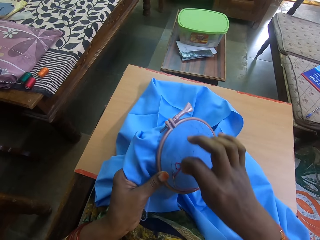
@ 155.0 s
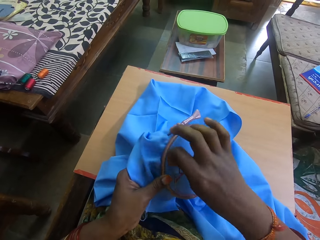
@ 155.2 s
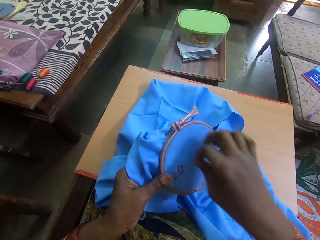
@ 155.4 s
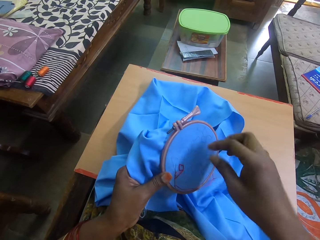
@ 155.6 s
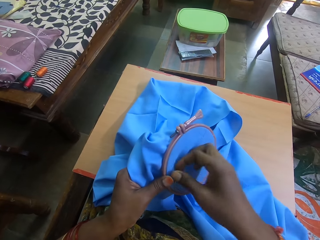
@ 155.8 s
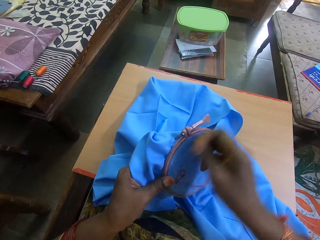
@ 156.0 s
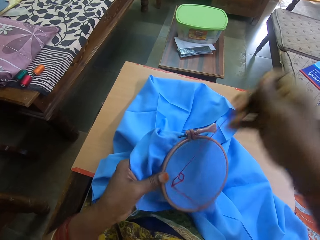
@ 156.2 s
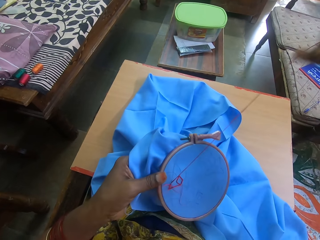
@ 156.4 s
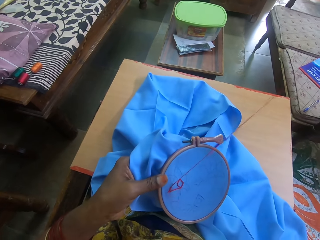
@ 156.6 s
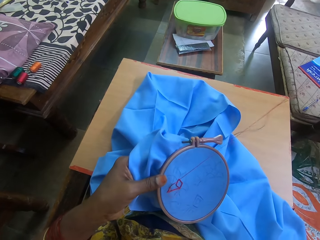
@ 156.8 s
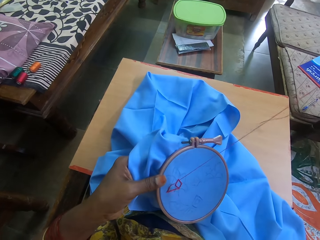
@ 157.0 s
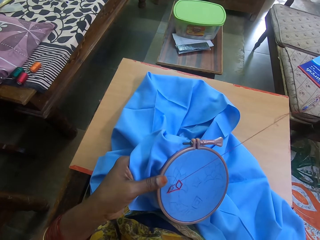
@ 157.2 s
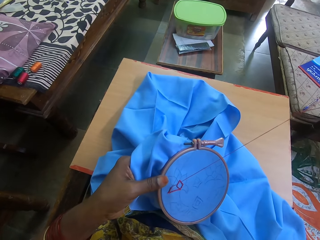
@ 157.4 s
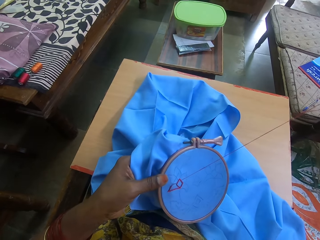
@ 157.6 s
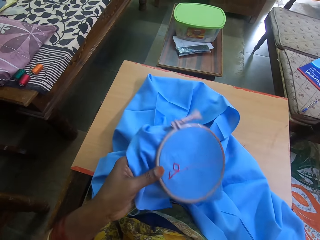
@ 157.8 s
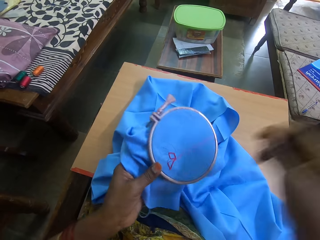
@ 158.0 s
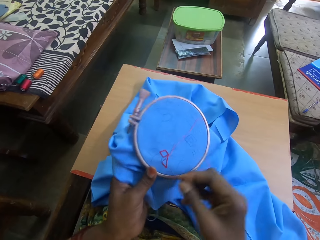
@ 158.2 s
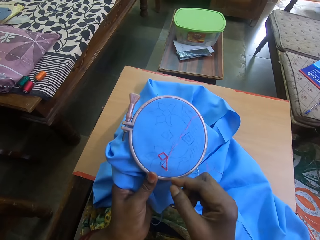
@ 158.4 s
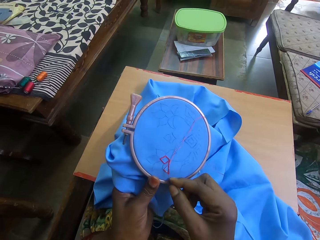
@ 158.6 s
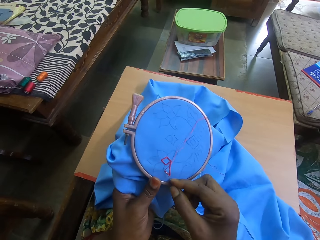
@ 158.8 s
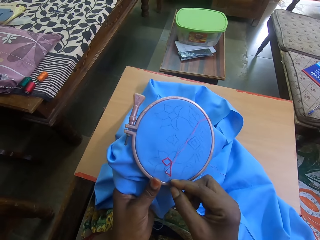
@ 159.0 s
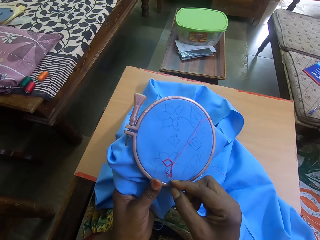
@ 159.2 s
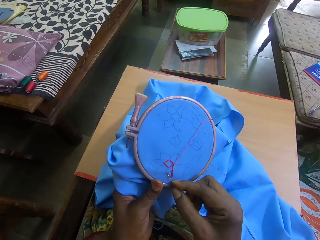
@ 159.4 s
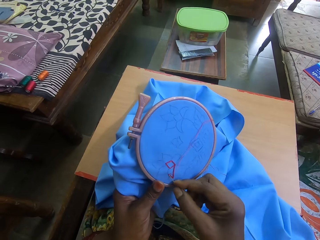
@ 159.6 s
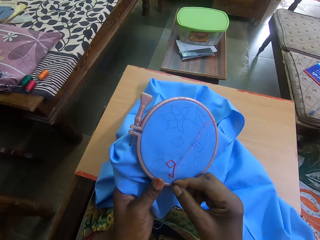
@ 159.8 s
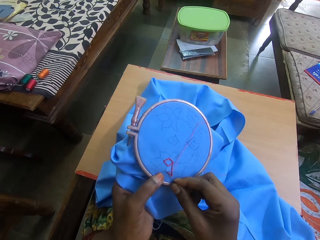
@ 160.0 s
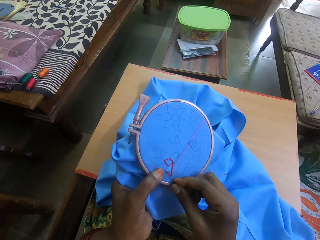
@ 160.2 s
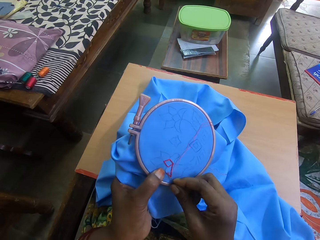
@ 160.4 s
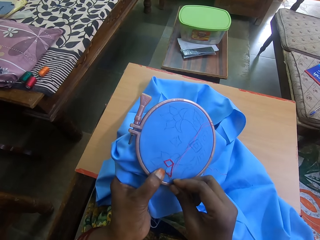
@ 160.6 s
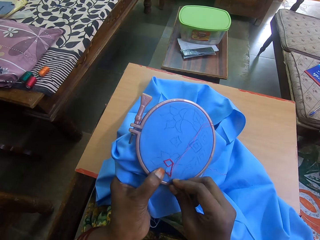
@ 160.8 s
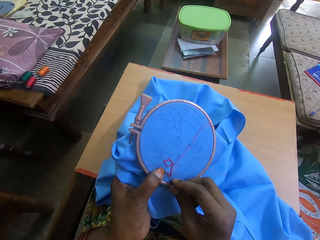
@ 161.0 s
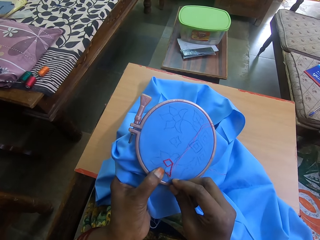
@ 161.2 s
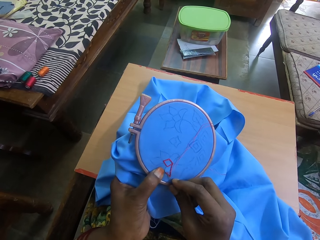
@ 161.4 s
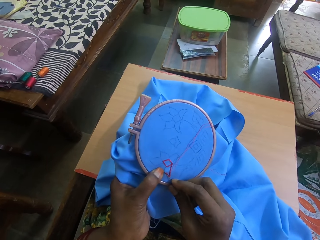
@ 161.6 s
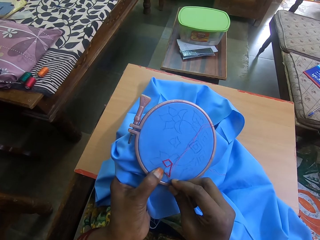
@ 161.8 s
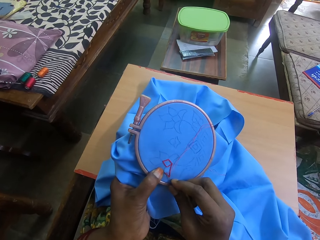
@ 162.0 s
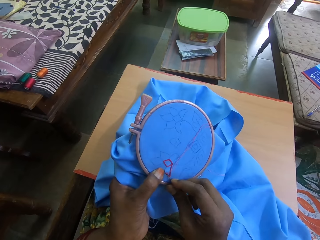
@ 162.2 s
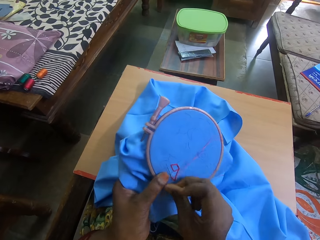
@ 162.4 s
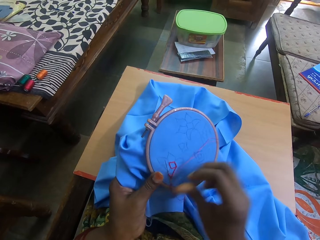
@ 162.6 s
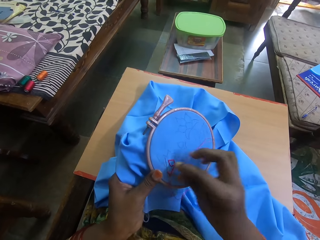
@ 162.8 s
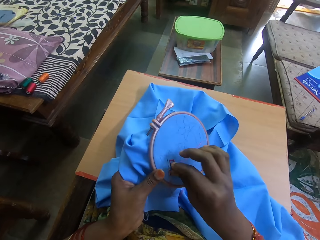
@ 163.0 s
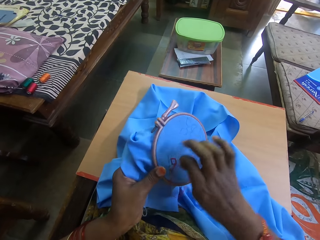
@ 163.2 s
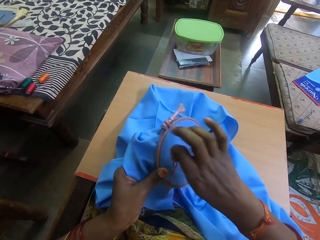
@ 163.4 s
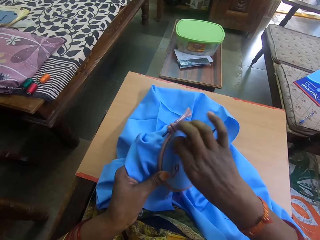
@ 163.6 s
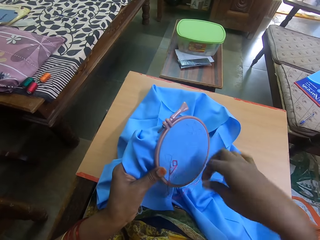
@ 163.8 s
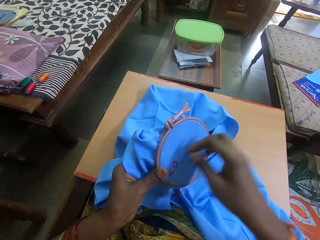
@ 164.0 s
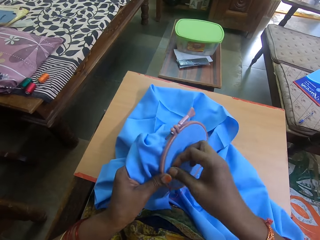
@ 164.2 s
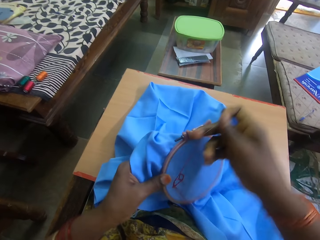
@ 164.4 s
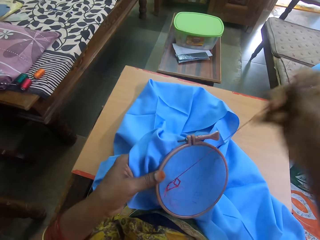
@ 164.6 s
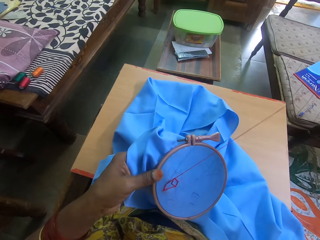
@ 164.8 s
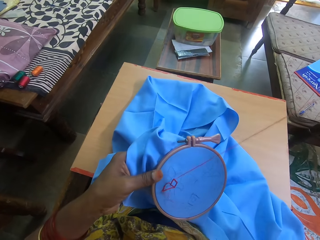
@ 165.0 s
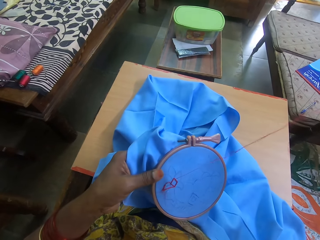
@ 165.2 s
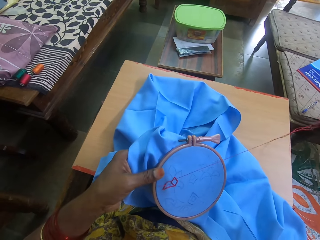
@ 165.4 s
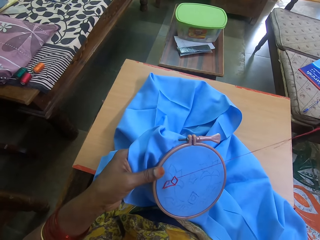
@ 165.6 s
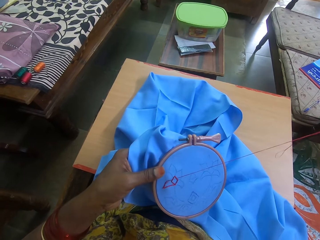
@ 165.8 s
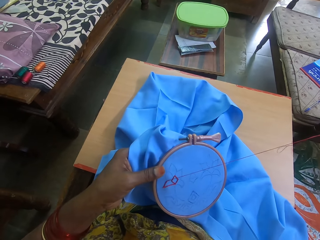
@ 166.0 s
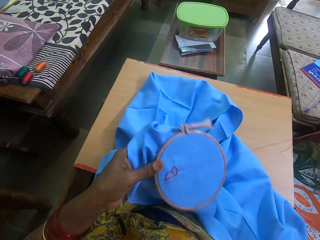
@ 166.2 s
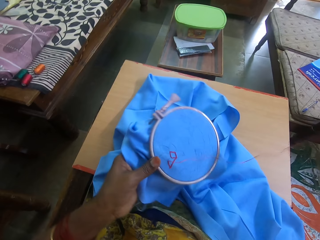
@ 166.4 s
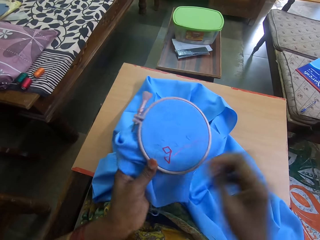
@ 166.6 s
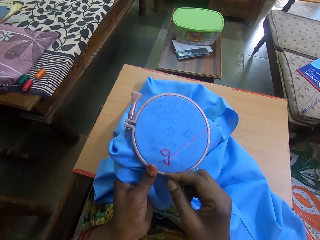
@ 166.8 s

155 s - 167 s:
The camera wearer moves the thread across the needle. They pull a thread. They insert the needle on the piece of cloth. They move the thread across the needle. They pull the thread.

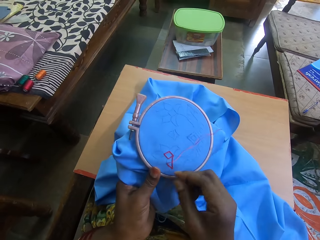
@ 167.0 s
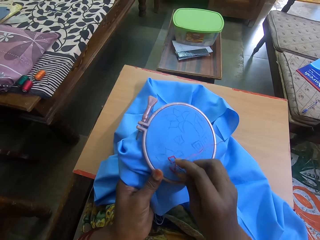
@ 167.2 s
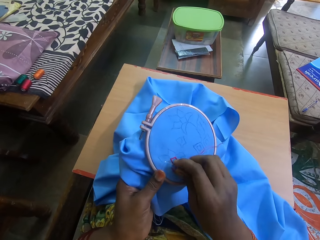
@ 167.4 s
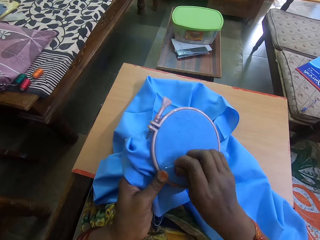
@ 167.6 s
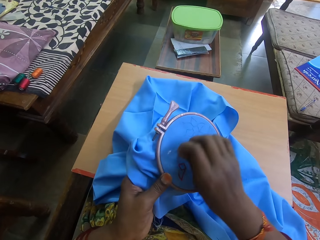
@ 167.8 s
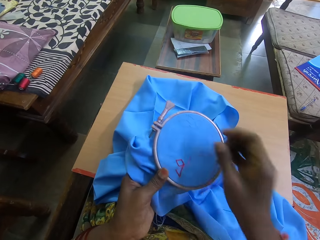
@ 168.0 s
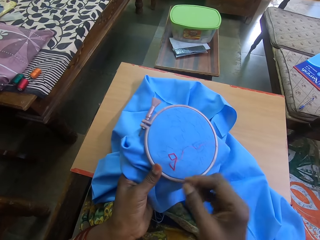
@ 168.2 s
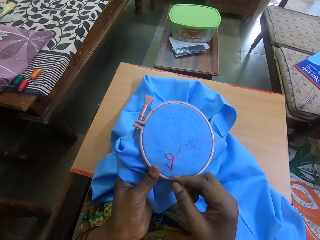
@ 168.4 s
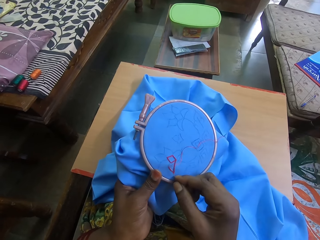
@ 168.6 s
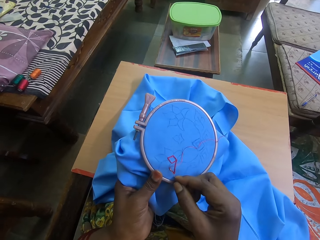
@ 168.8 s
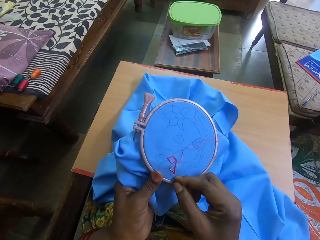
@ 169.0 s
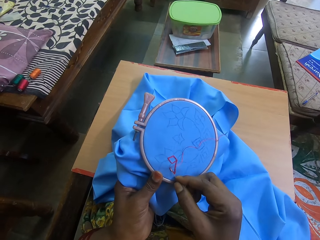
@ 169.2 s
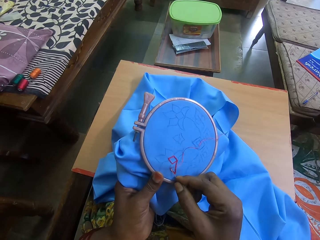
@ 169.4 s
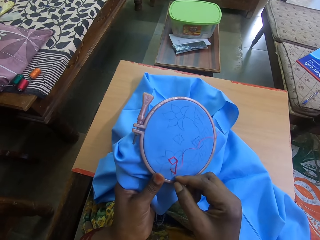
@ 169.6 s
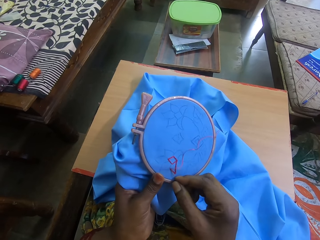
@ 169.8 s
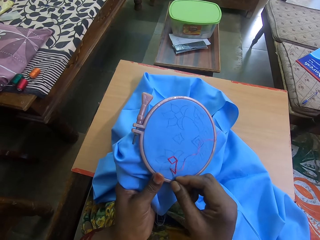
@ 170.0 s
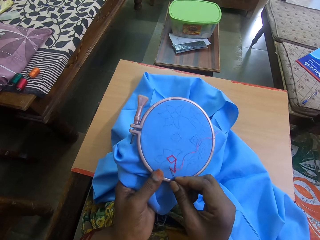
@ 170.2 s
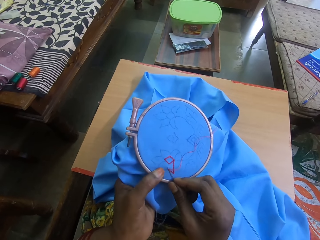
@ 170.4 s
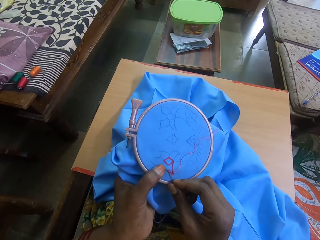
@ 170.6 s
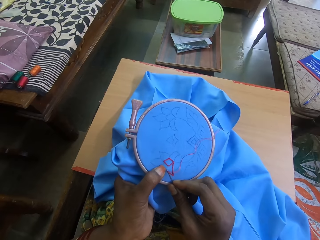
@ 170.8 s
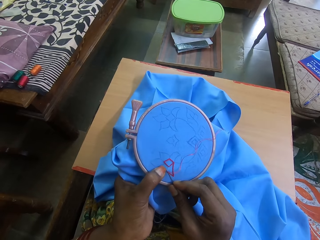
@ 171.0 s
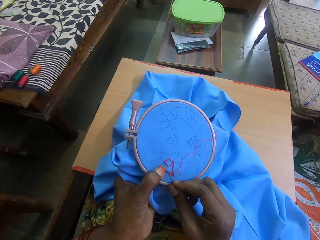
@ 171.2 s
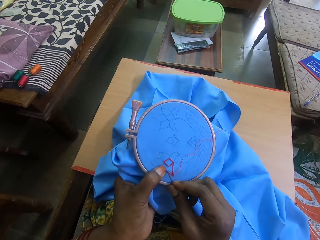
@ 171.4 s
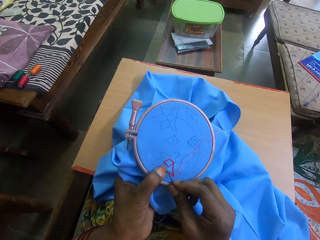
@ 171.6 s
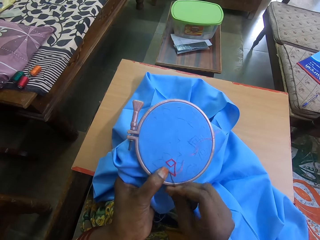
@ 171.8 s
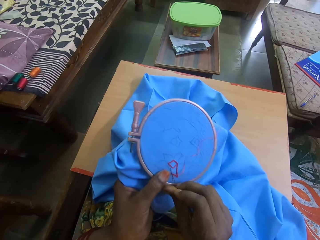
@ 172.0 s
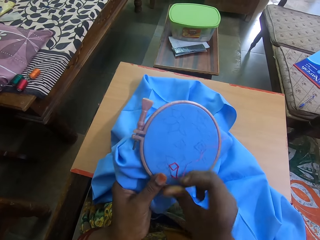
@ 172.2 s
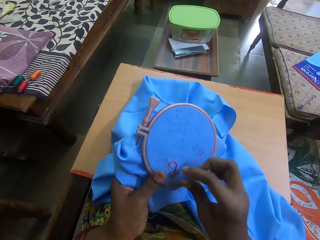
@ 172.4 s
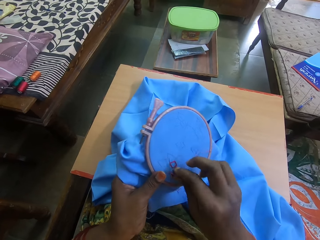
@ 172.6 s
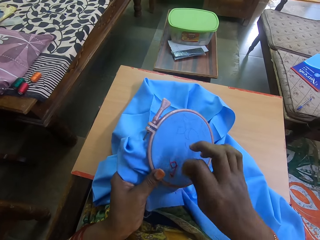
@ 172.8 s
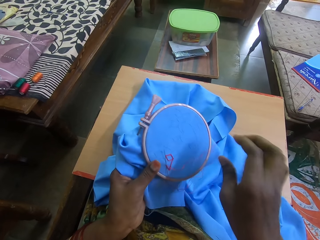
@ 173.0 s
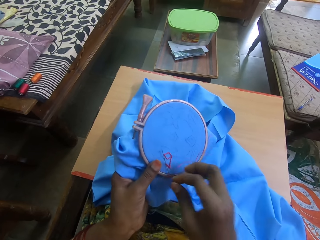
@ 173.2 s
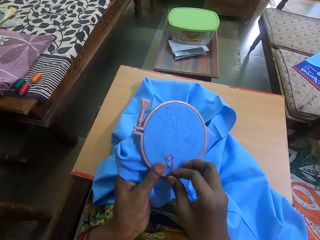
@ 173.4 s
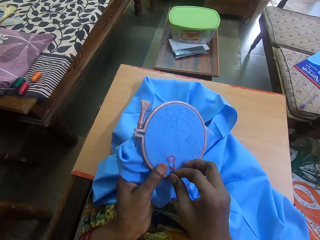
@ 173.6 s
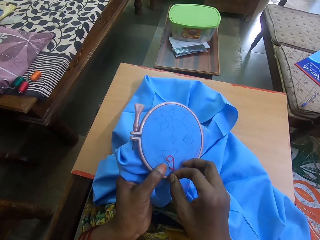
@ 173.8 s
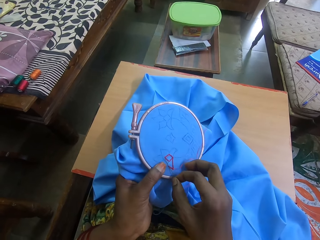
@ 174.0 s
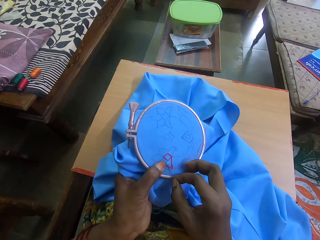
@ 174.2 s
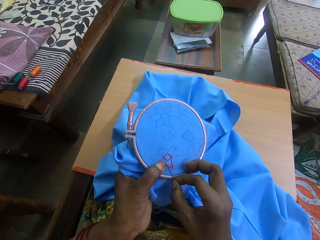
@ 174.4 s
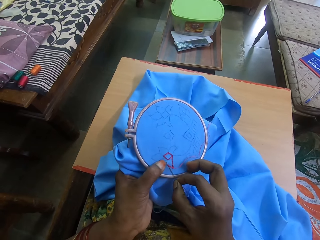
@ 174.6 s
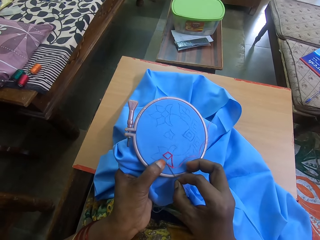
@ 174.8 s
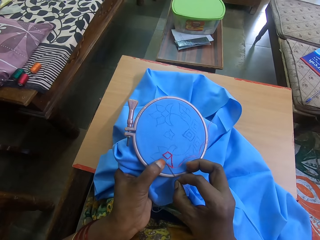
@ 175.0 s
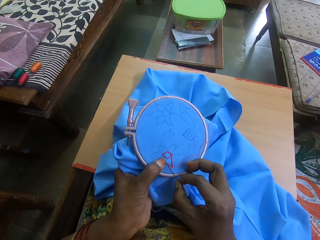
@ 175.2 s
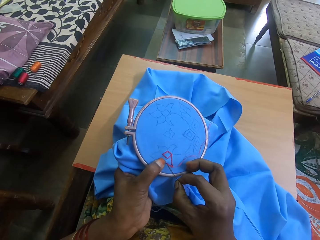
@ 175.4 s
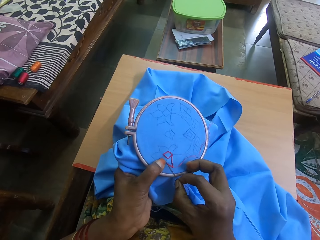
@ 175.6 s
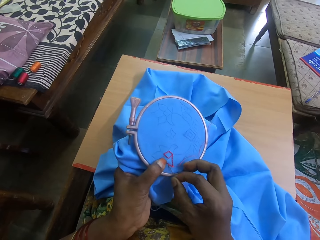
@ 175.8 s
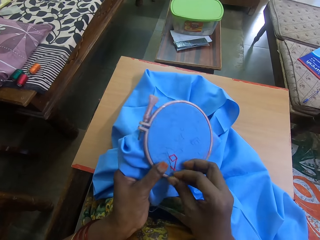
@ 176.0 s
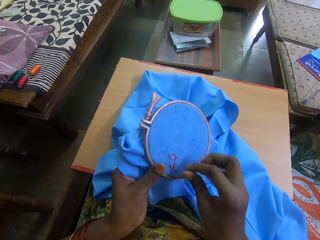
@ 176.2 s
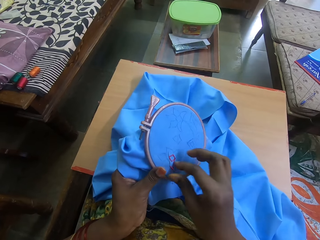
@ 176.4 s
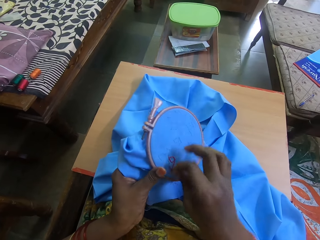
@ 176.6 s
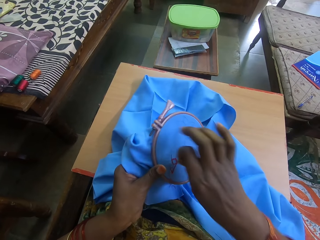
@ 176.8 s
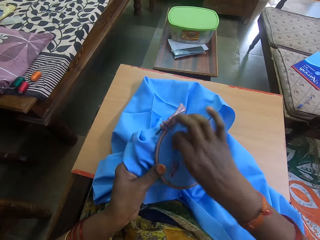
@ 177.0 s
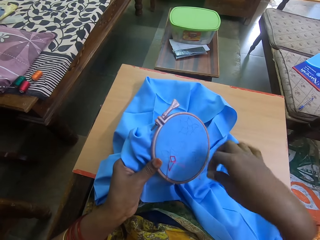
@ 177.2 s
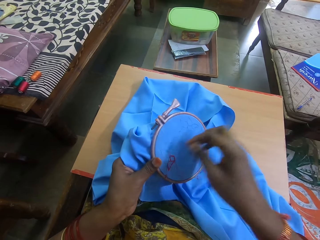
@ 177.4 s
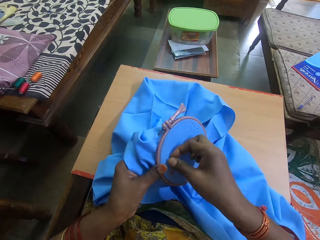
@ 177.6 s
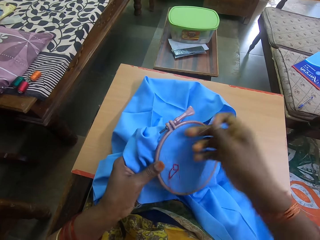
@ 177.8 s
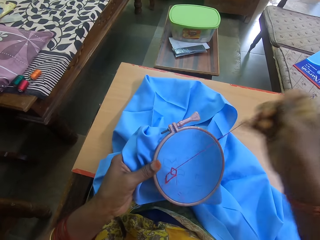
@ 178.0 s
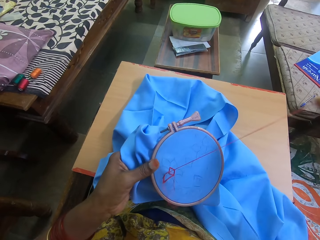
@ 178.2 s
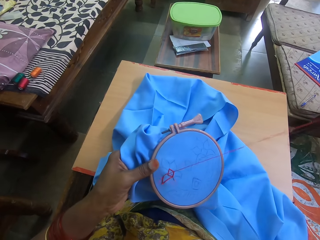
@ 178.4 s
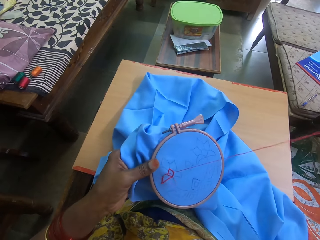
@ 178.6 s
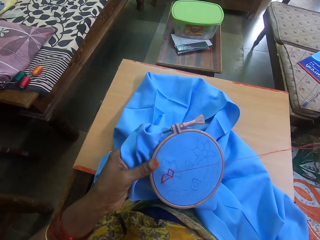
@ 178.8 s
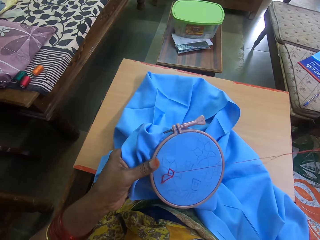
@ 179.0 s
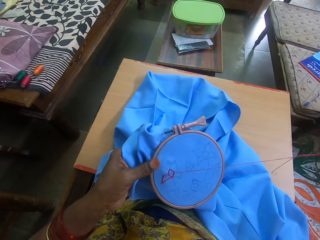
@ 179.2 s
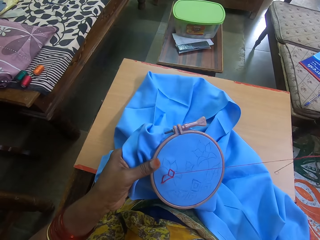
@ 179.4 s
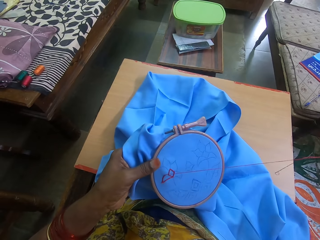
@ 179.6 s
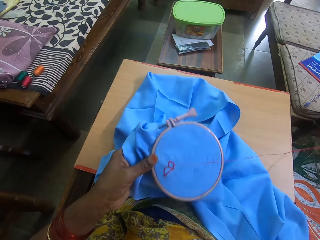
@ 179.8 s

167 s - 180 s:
The camera wearer rotates the embroidery. She pulls a thread. She inserts the needle on the piece of cloth. She places her hand on the needle. She moves the thread across the needle. She pulls out the needle. She moves the thread across the needle. She pulls out the needle.
